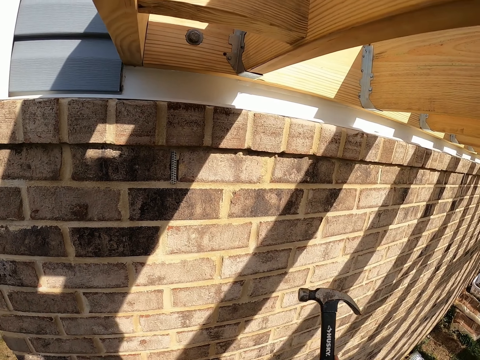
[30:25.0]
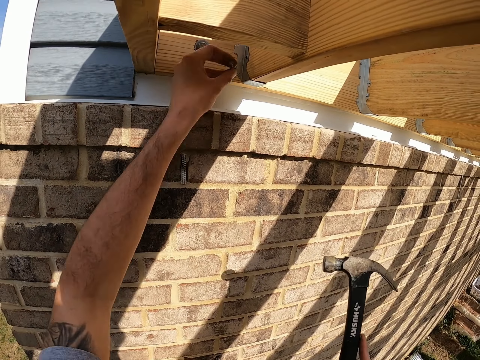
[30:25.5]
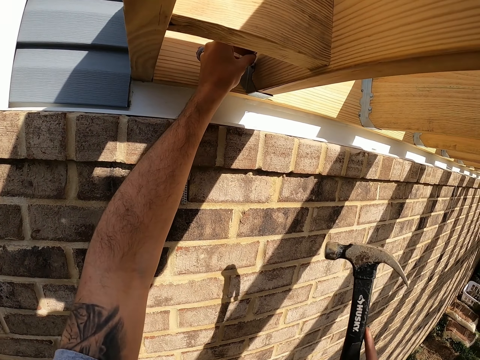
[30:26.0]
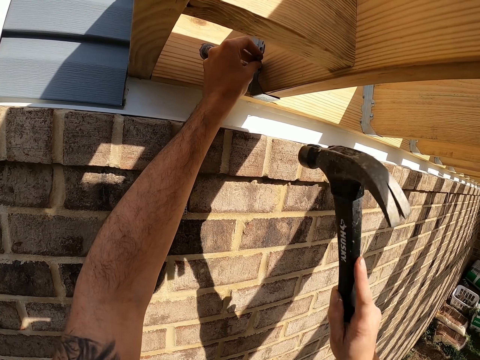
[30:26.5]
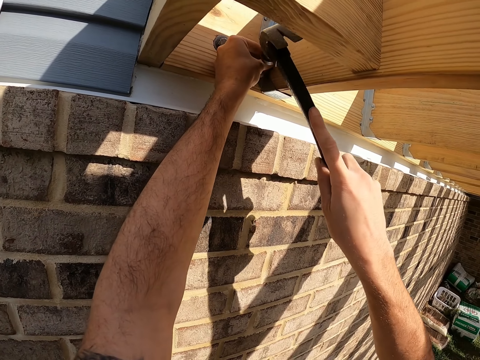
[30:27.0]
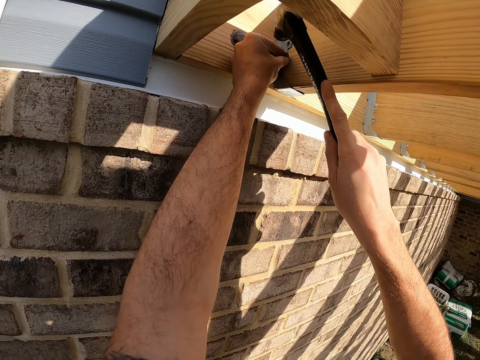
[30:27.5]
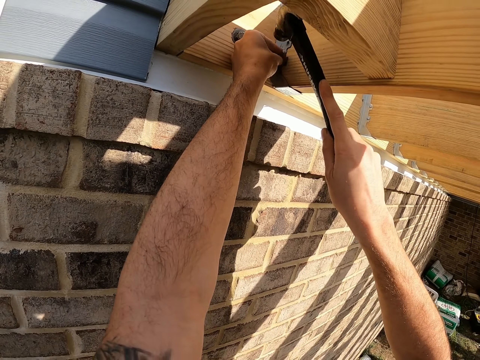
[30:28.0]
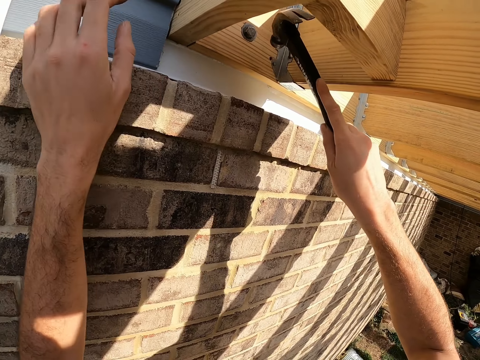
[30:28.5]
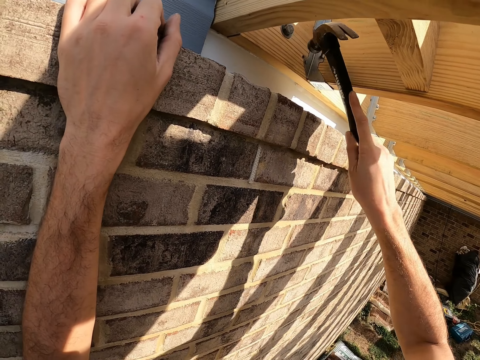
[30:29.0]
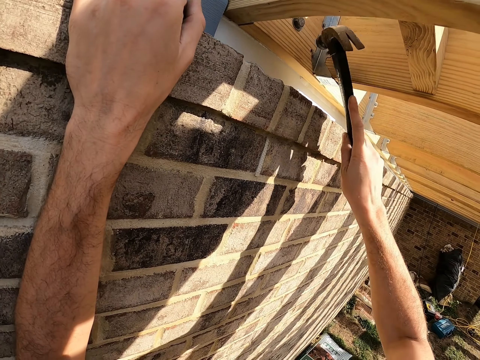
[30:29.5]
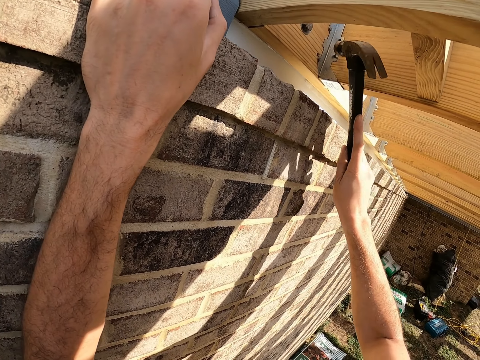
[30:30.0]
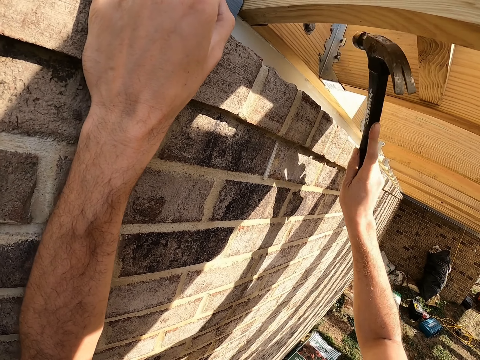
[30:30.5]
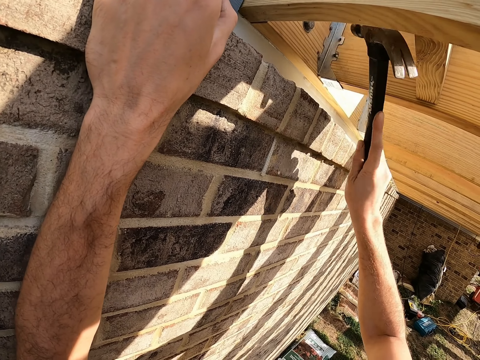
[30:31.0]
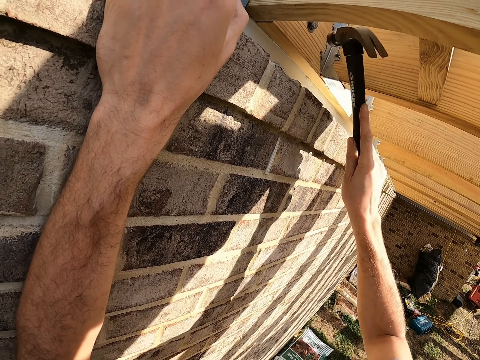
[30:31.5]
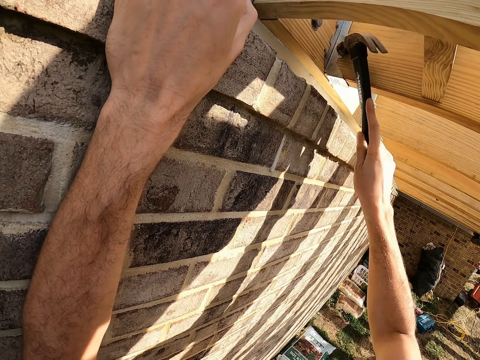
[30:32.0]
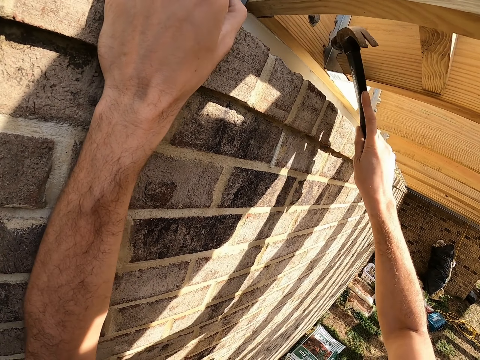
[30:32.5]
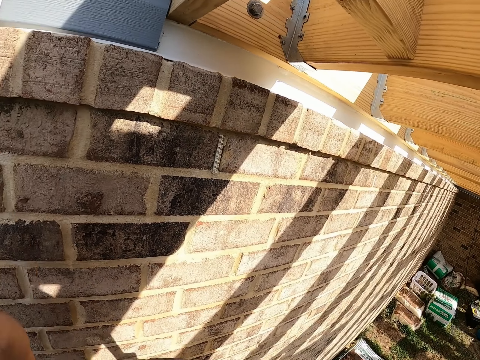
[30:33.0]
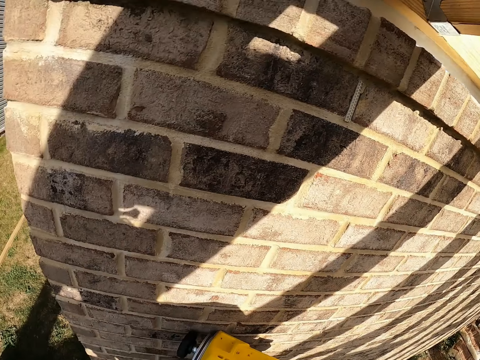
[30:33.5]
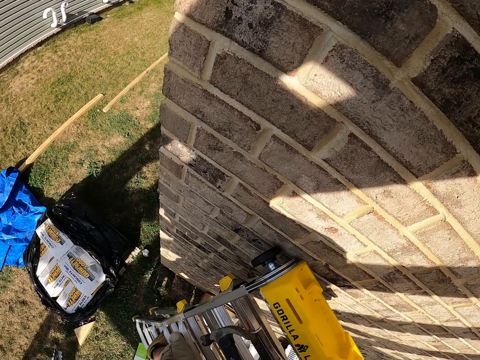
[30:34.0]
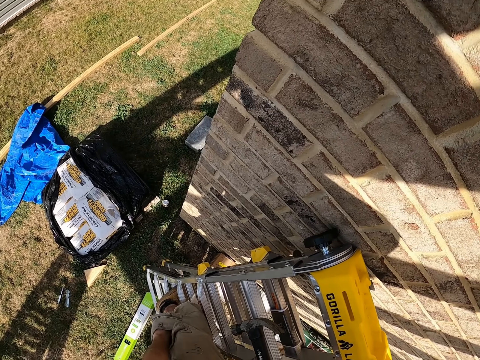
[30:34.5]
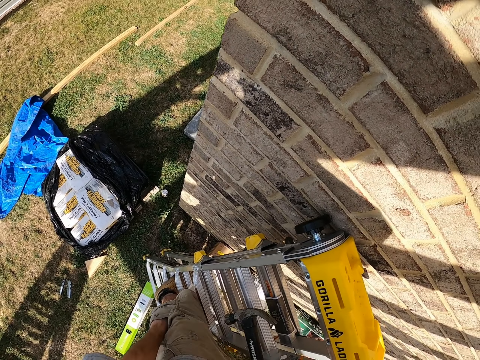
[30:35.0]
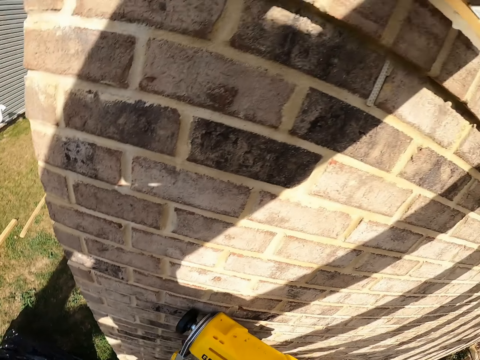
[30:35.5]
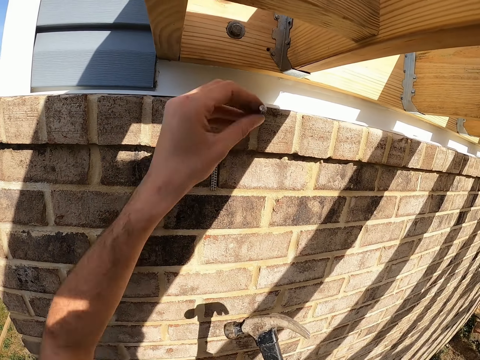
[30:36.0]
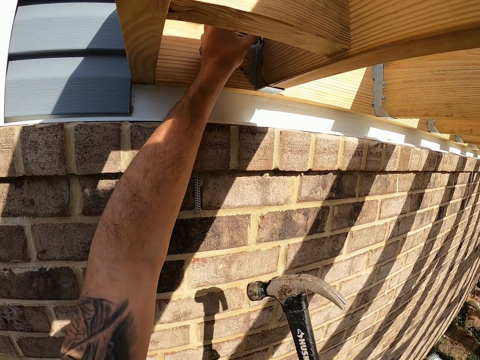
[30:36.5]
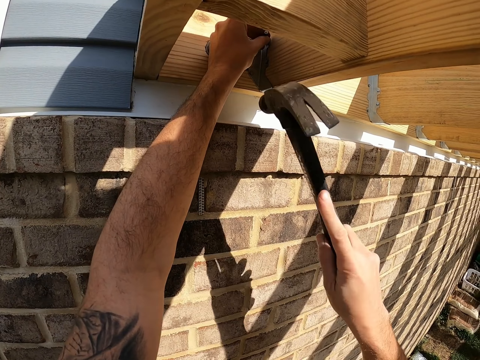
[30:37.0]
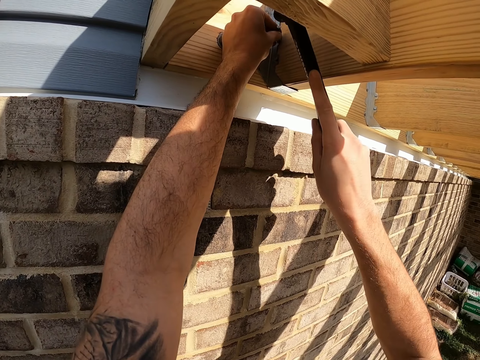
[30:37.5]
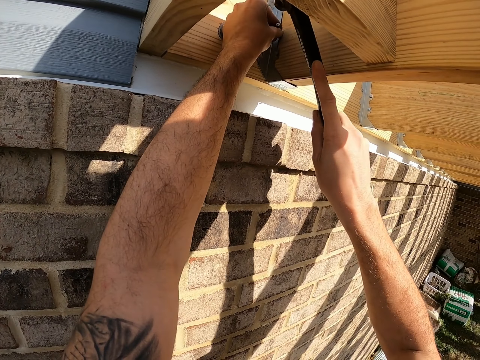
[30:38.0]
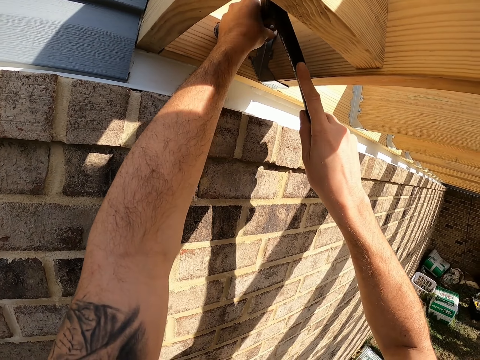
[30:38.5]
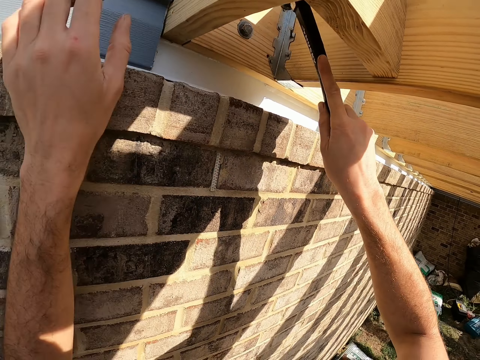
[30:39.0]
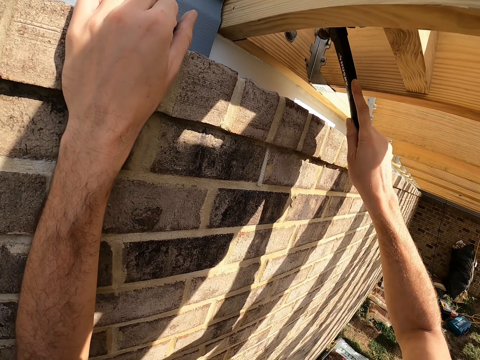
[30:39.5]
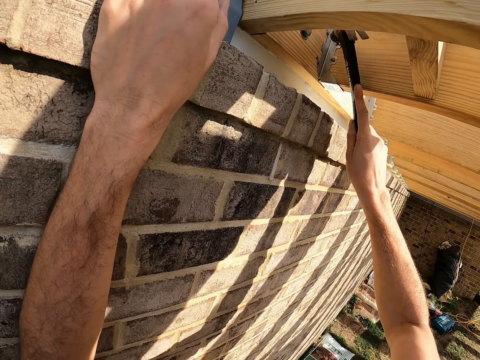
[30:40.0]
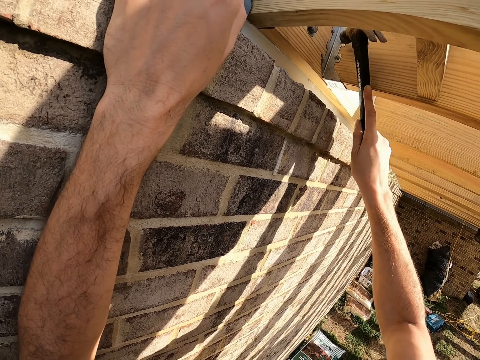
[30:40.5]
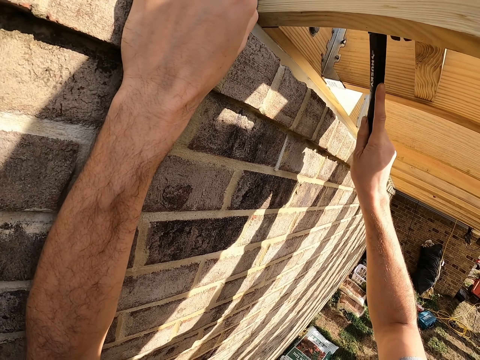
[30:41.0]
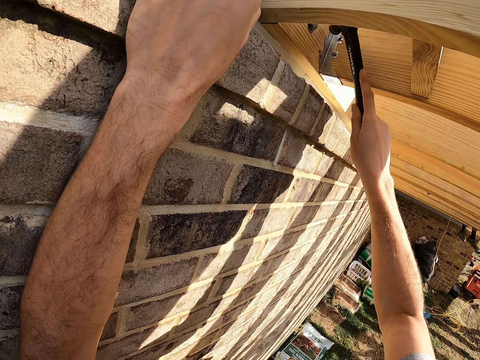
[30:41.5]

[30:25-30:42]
The camera wearer places a nail on the metal roof. They hit the nail with a hammer. They place the nail on the metal roof. They hit the nail with the hammer.

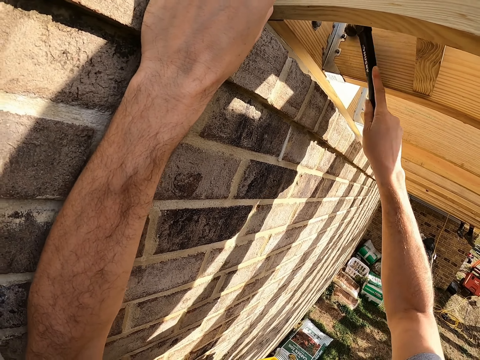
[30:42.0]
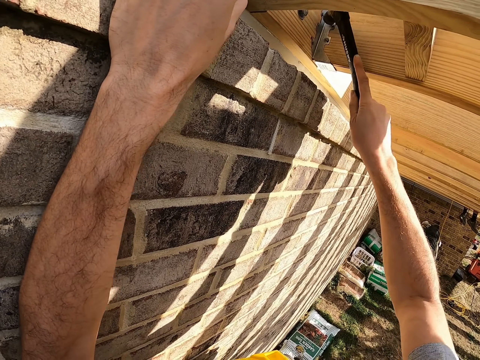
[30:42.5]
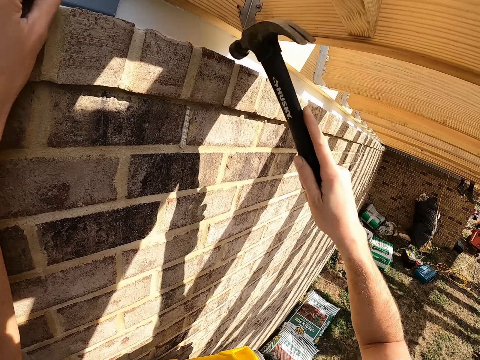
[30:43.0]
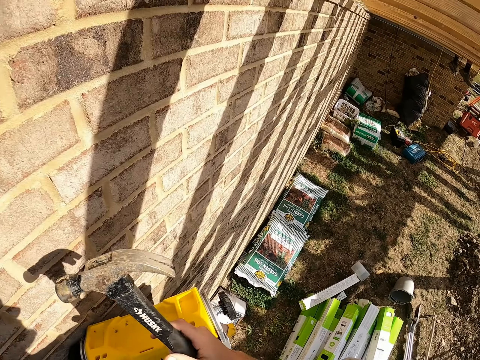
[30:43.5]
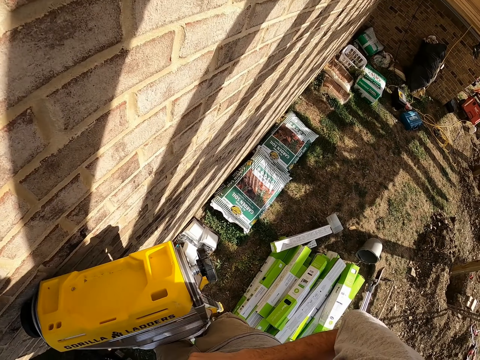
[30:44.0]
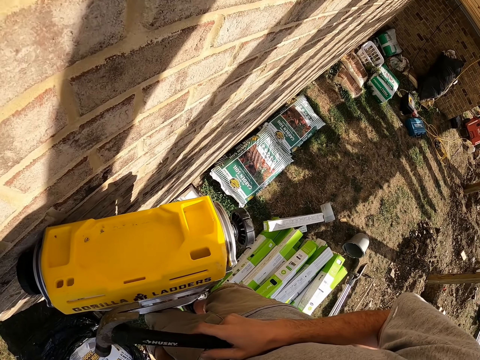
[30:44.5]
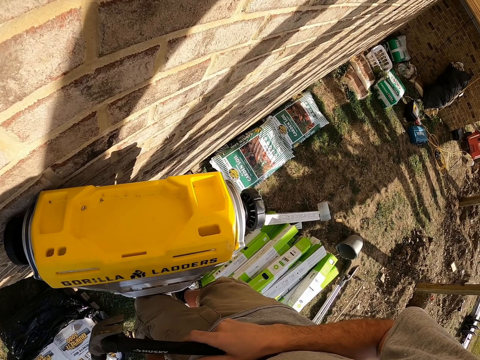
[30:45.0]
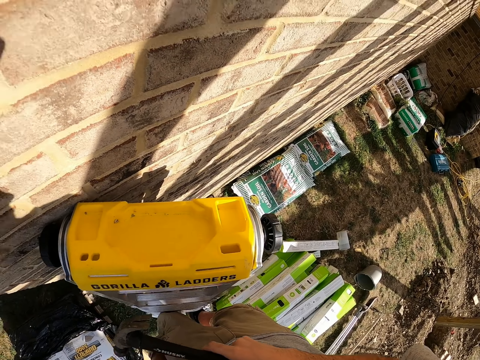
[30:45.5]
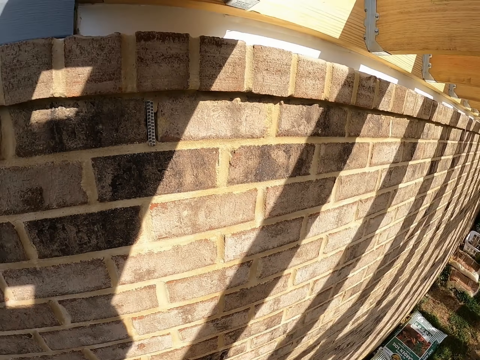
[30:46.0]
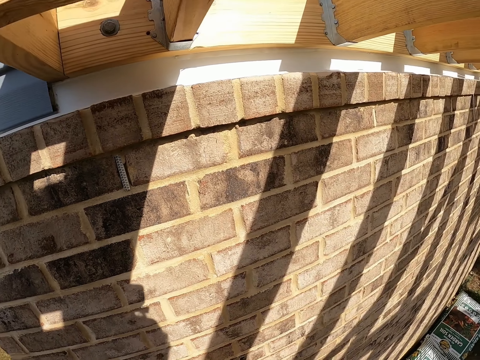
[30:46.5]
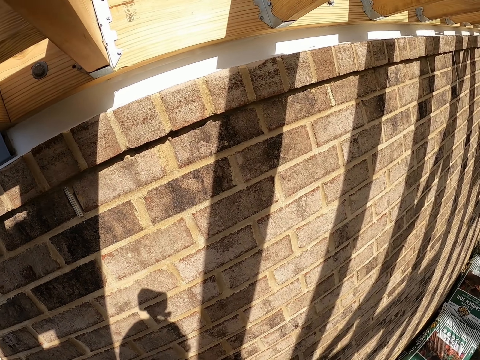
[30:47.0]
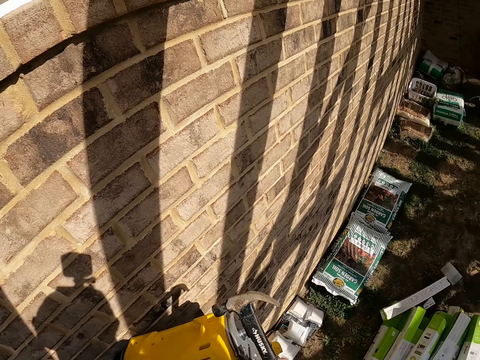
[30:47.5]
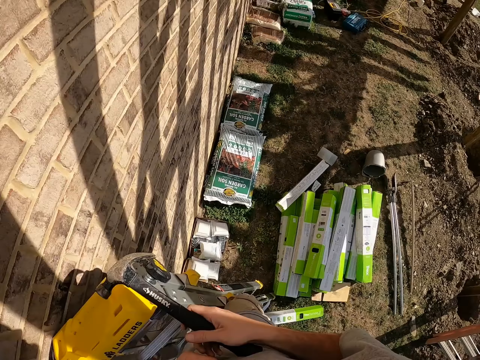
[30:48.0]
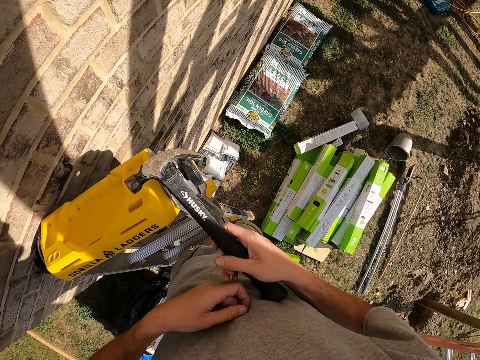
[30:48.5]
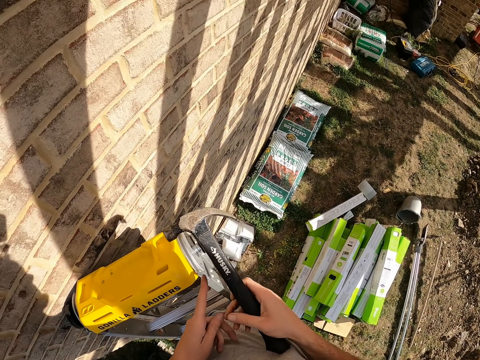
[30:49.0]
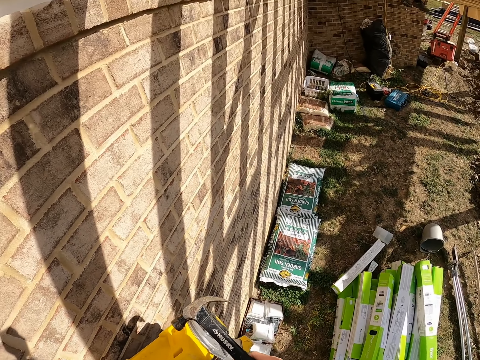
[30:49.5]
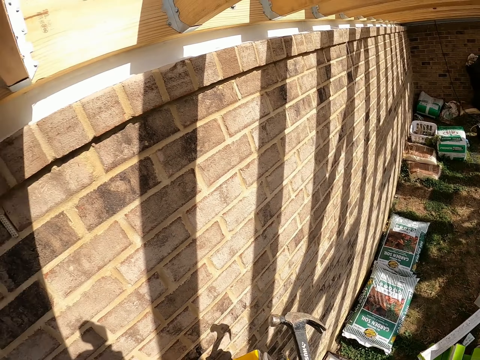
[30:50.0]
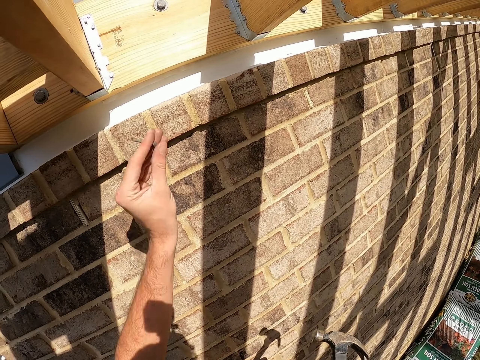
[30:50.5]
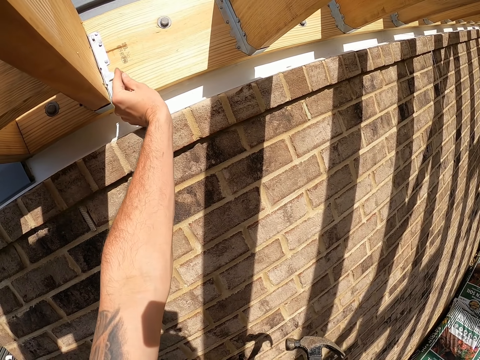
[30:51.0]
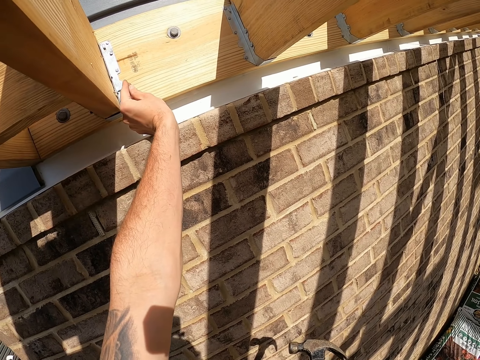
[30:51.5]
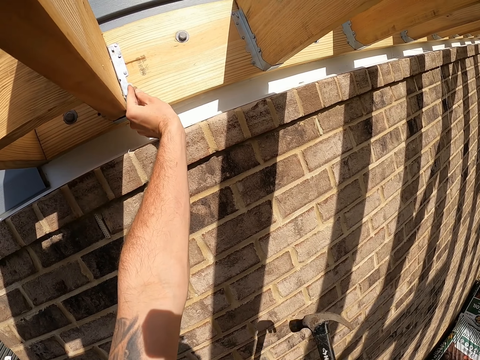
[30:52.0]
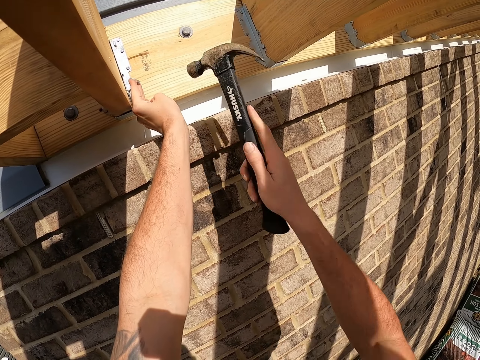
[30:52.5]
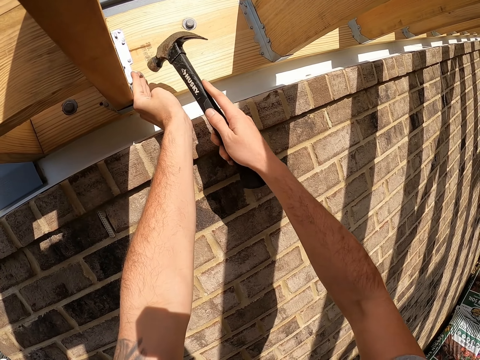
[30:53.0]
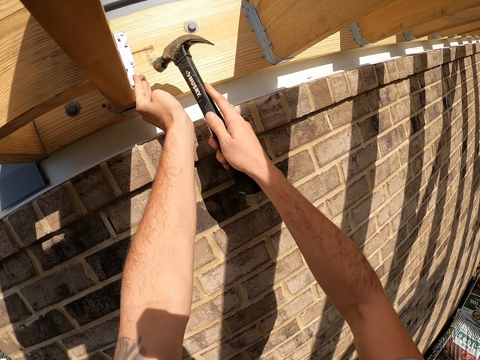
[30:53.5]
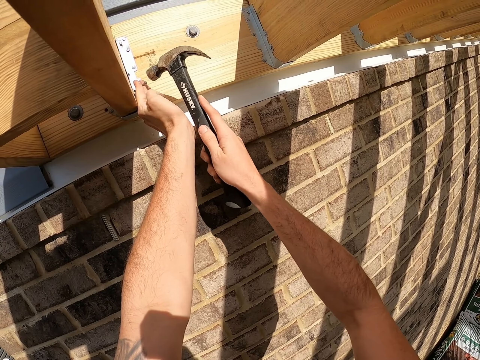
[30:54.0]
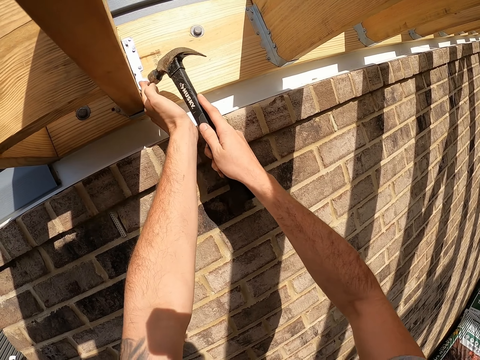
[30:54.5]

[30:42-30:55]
The camera wearer places a nail on the metal roof. They hit the nail with a hammer.
